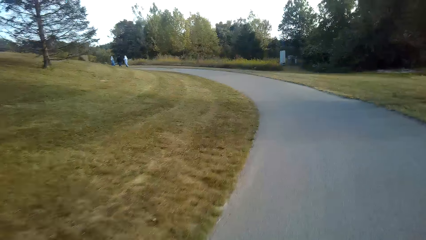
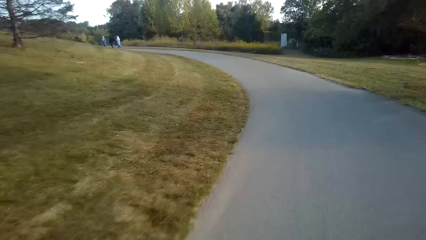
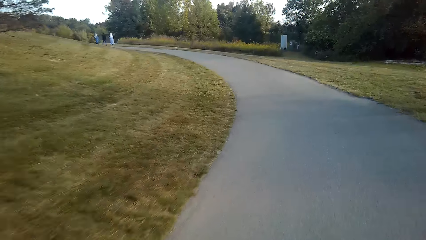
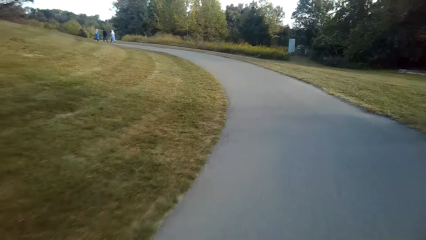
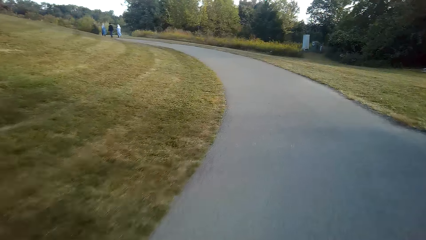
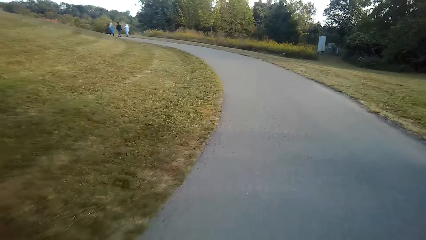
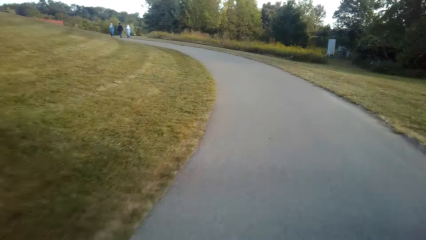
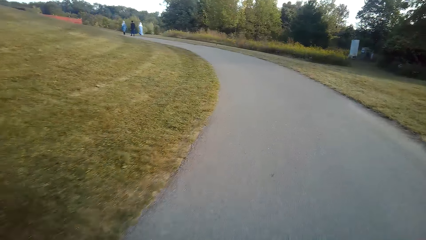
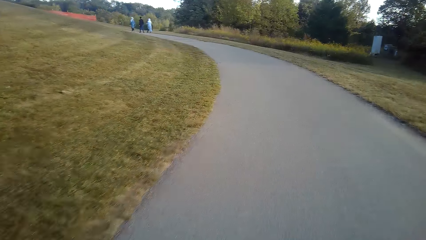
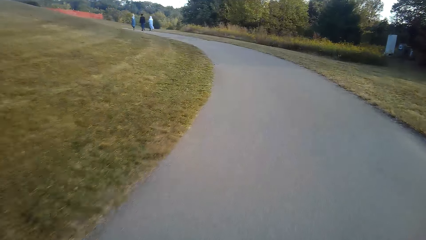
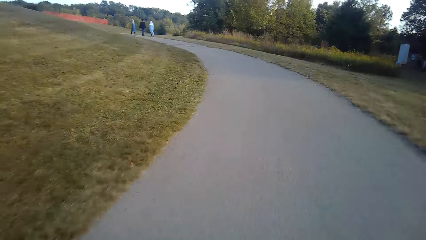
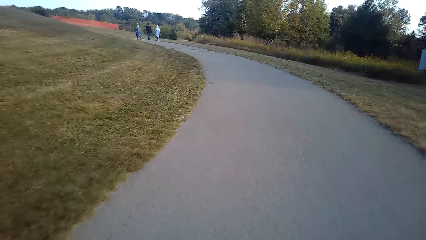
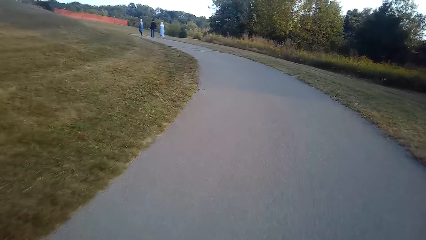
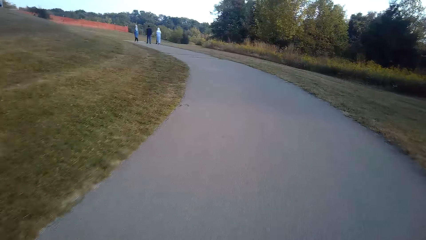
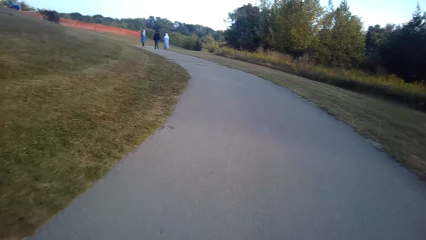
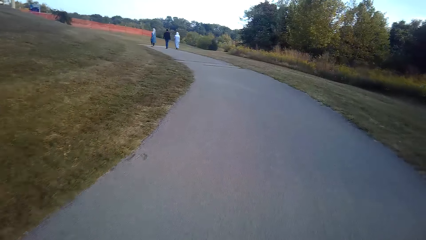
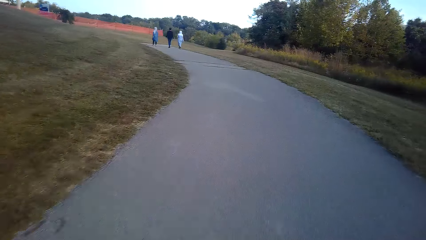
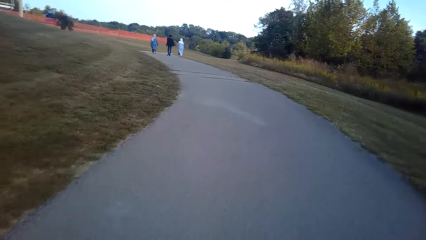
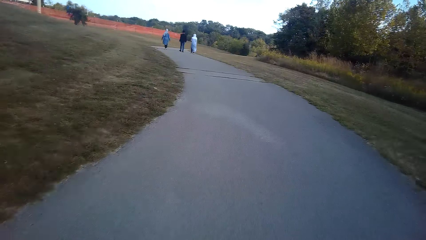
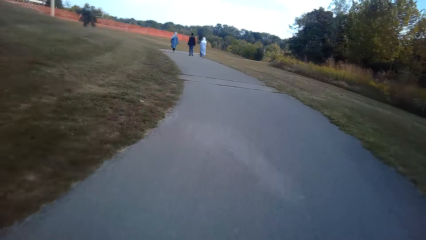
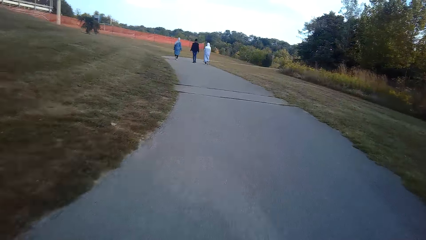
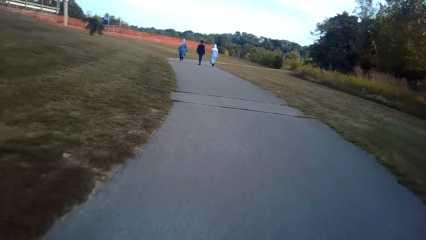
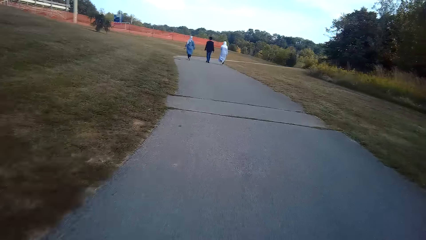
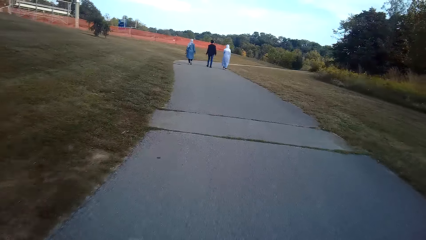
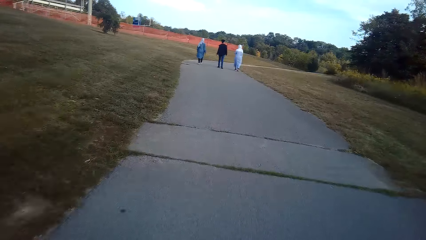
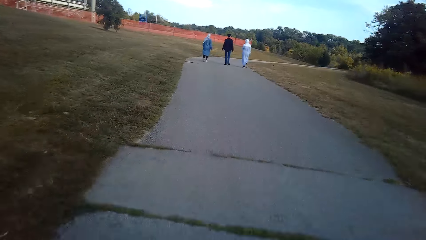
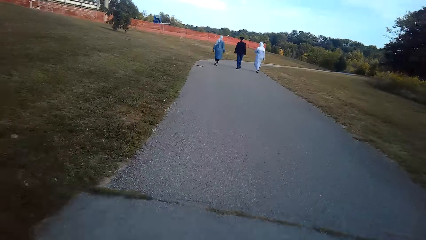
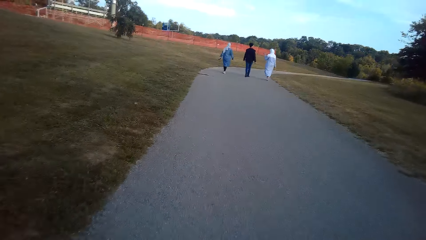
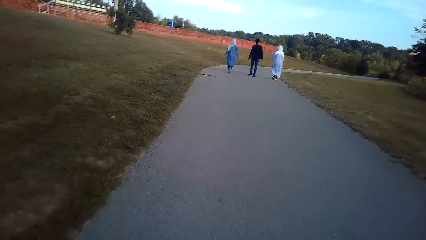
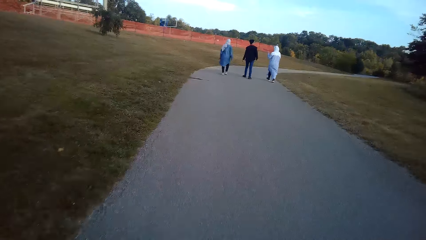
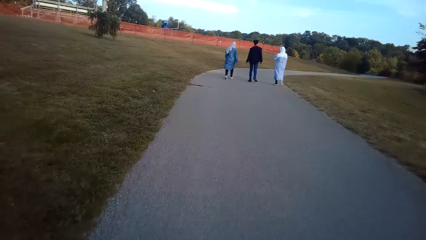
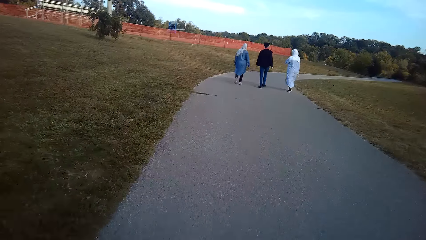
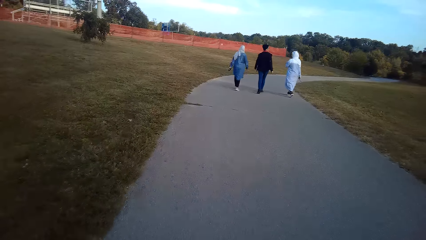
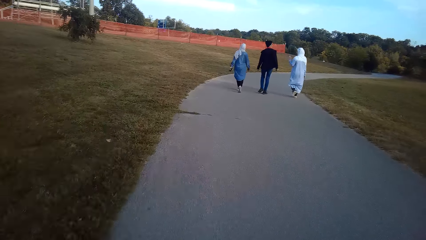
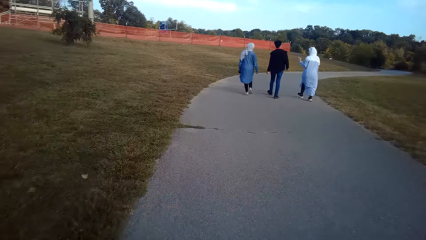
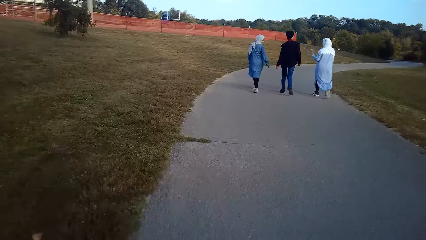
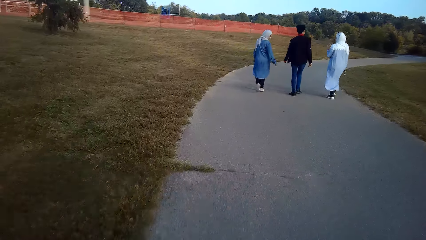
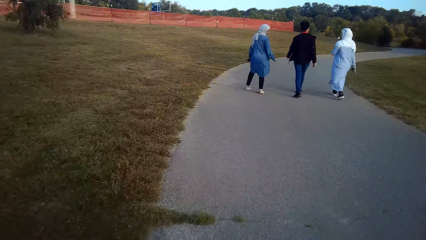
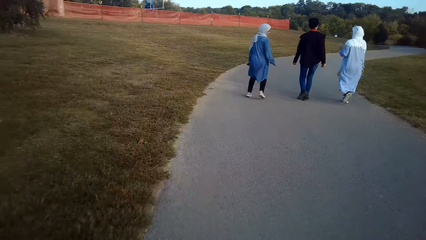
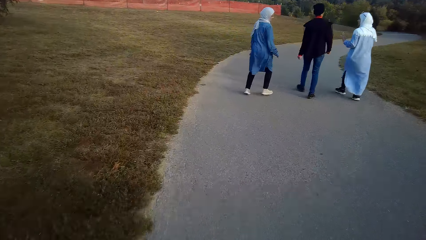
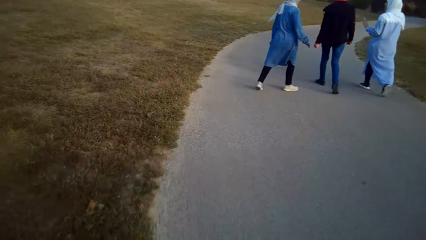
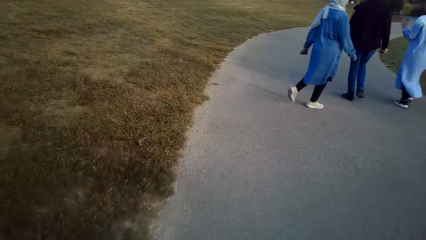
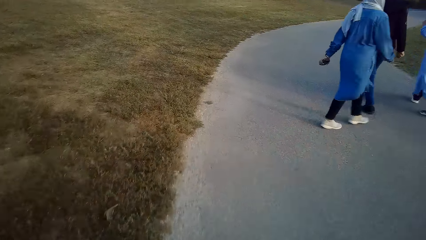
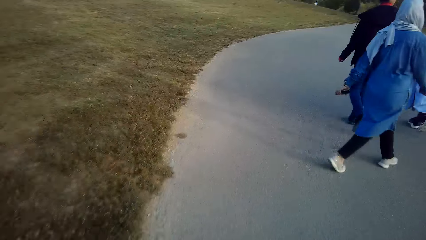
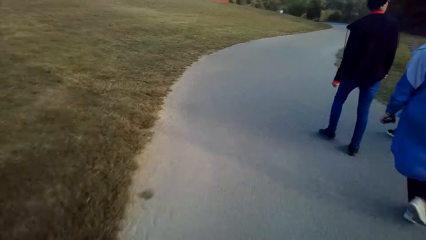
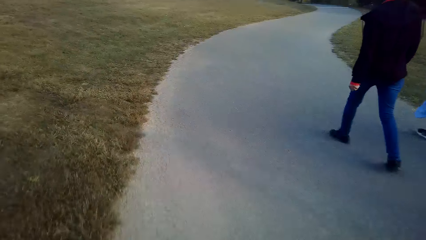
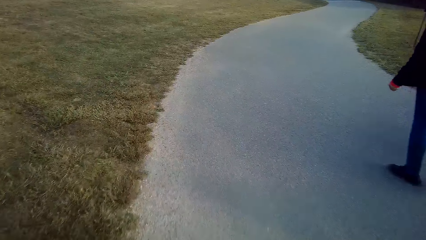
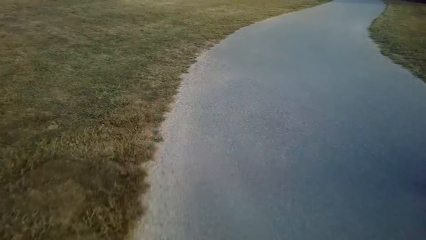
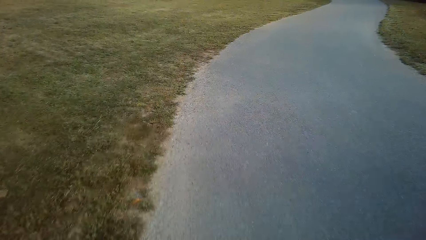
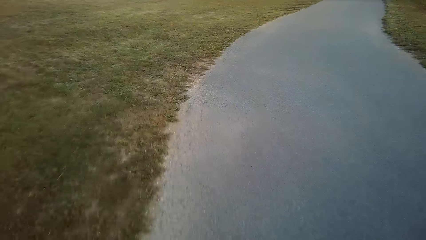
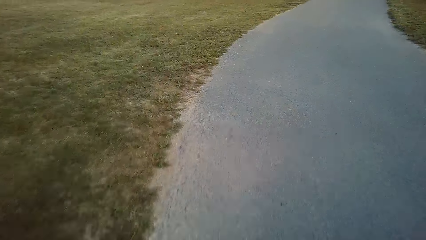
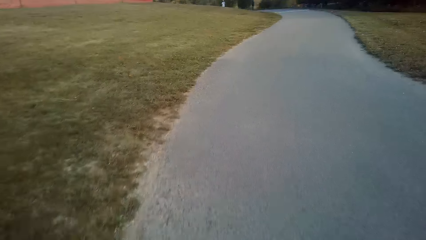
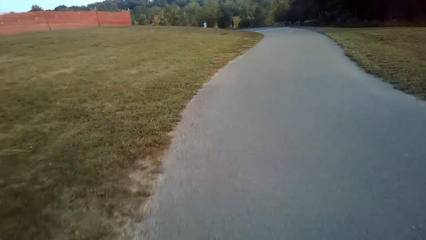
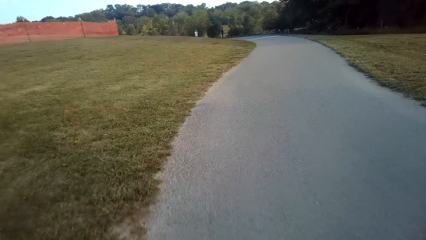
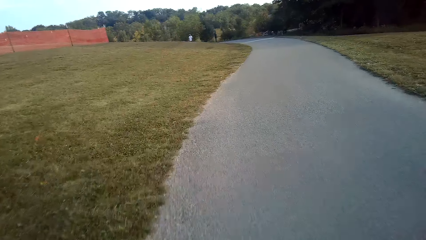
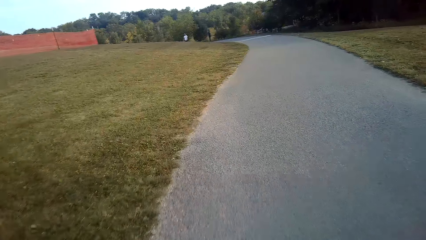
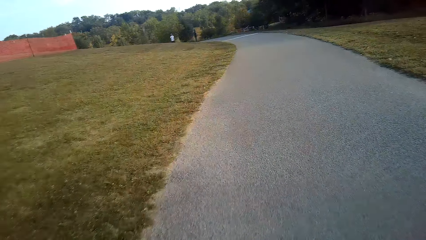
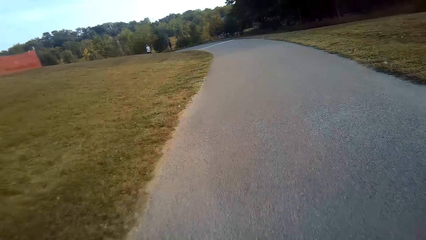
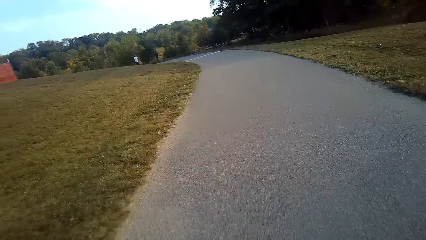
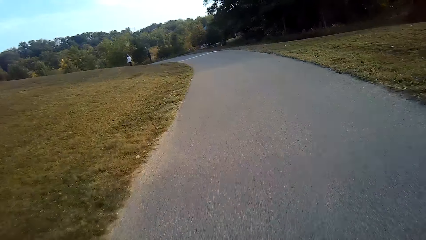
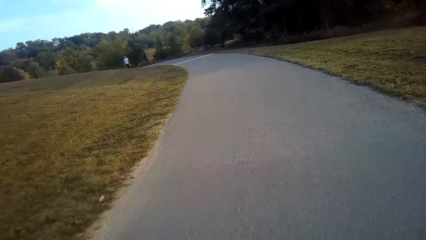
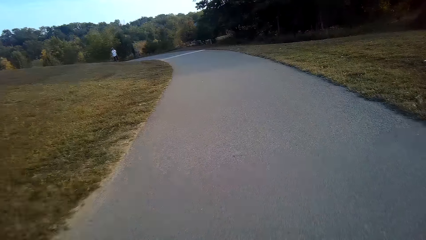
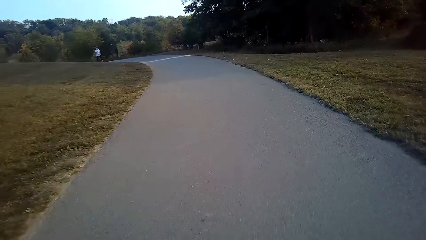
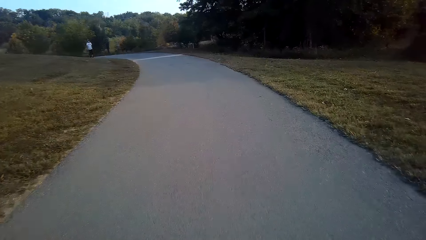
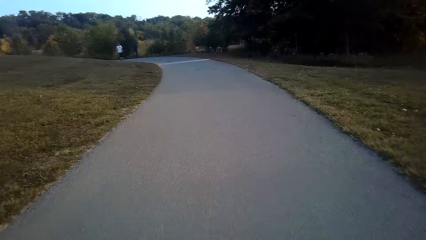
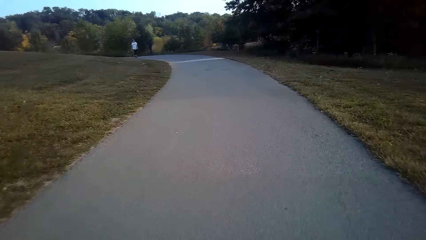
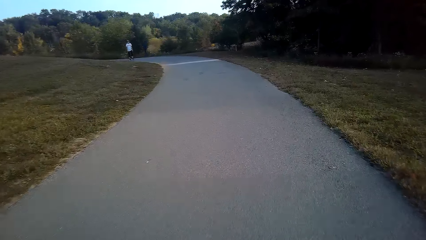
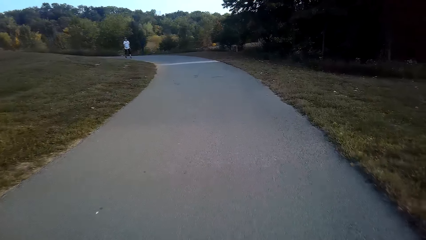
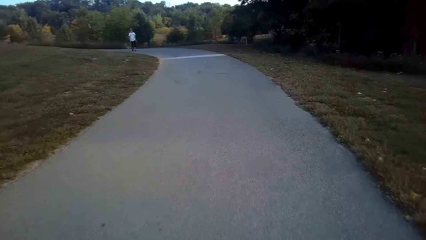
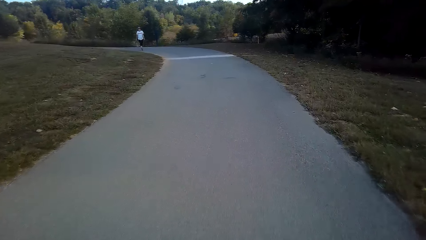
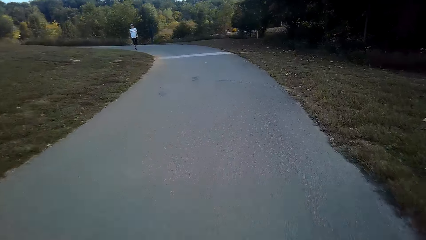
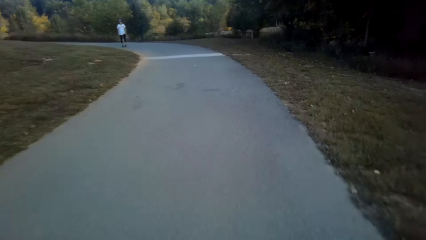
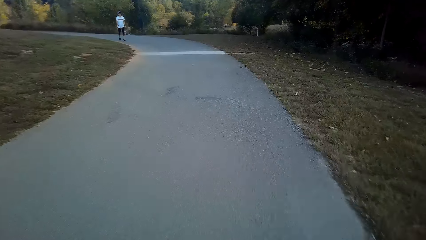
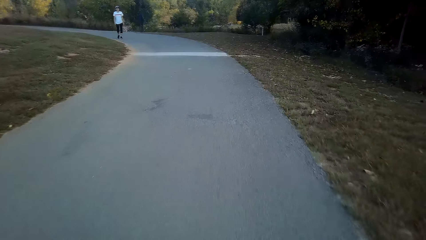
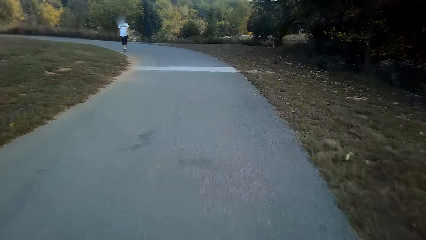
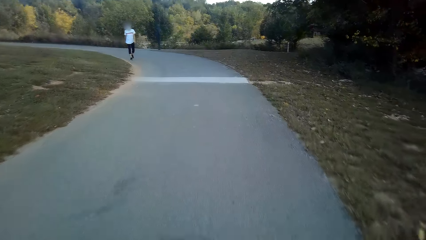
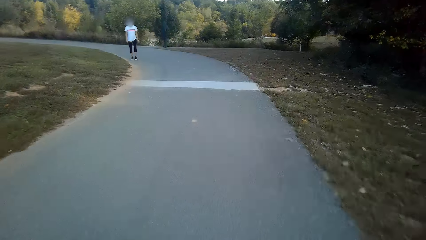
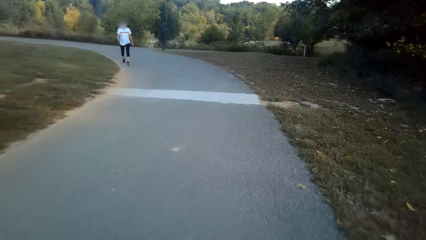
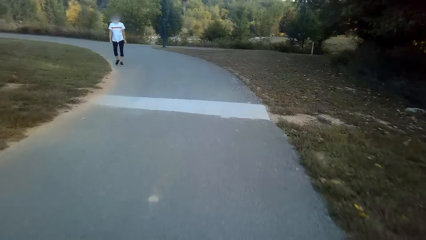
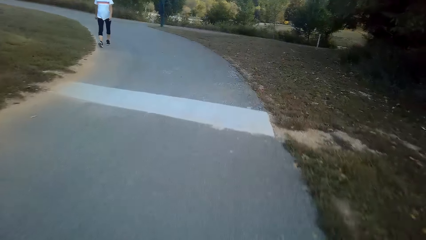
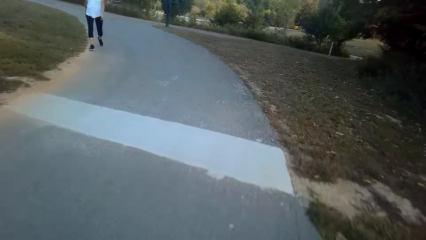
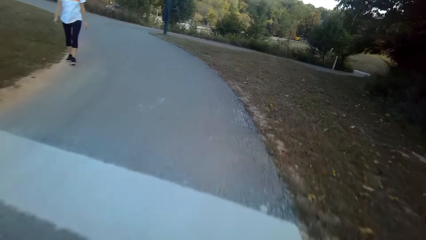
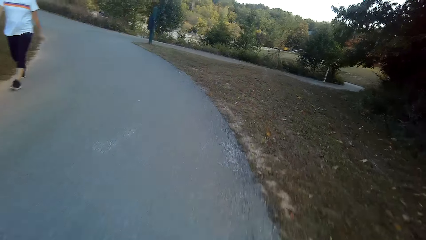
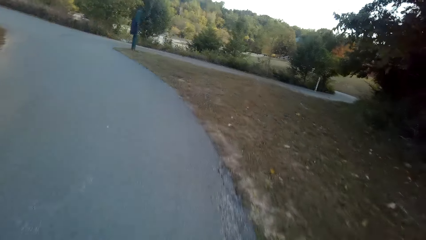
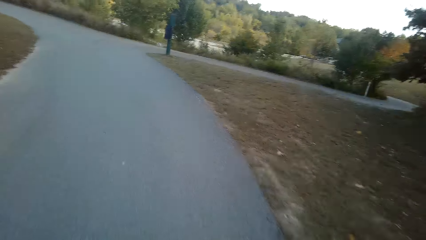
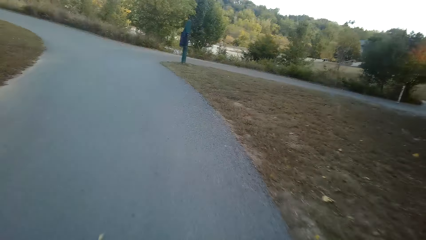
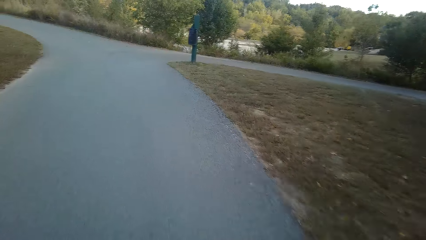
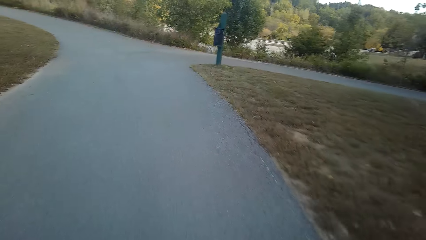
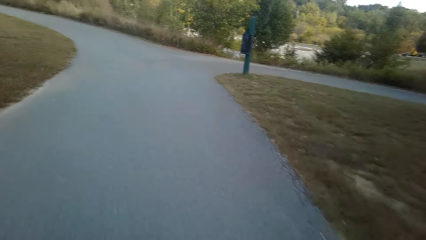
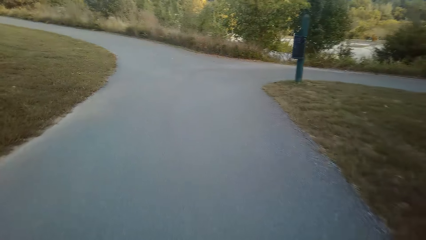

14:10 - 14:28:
The camera wearer cycles a bicycle. They look at a lady. Another lady moves on the road. The camera wearer cycles the bicycle on the road. They look at a third lady.
